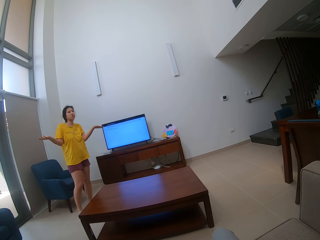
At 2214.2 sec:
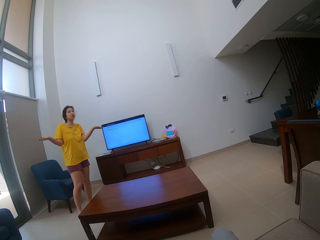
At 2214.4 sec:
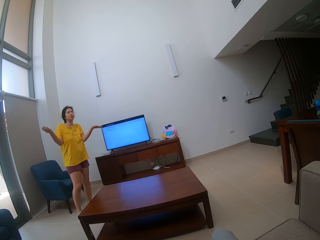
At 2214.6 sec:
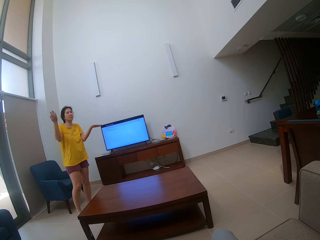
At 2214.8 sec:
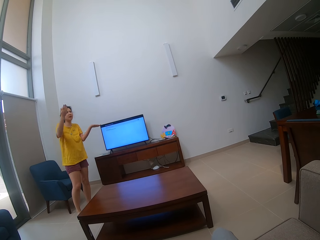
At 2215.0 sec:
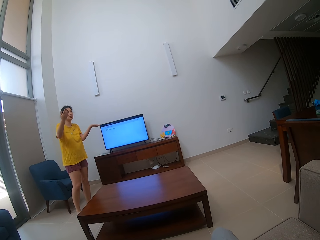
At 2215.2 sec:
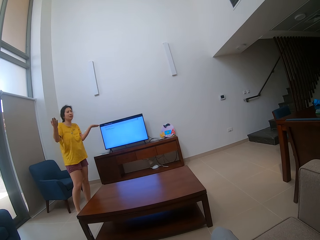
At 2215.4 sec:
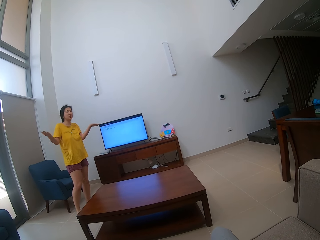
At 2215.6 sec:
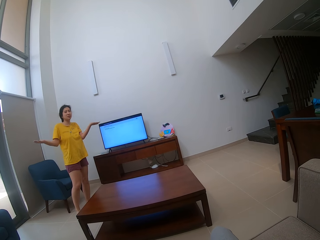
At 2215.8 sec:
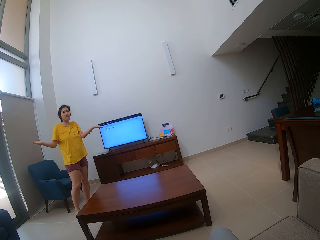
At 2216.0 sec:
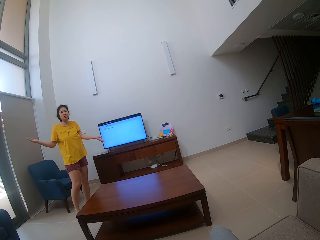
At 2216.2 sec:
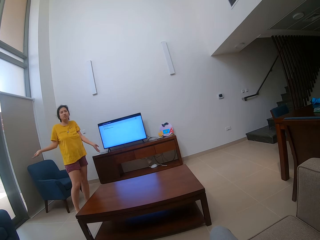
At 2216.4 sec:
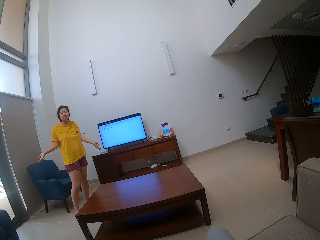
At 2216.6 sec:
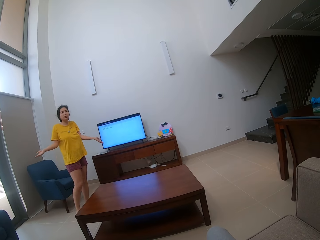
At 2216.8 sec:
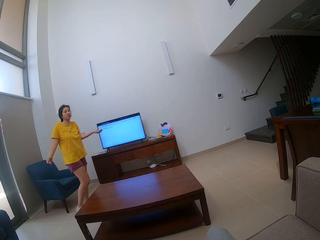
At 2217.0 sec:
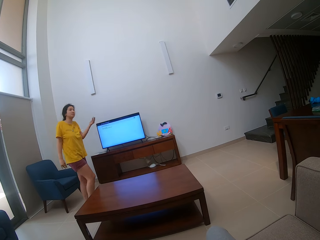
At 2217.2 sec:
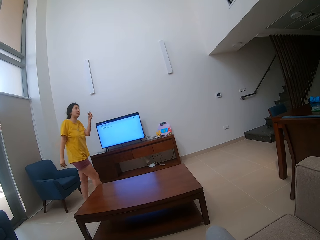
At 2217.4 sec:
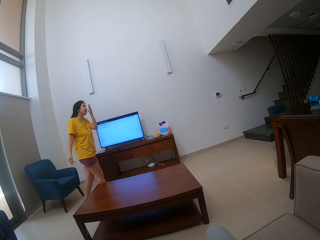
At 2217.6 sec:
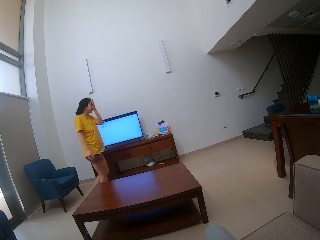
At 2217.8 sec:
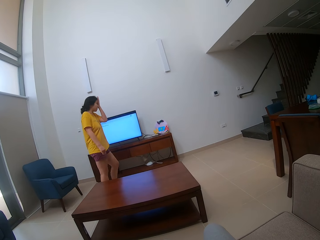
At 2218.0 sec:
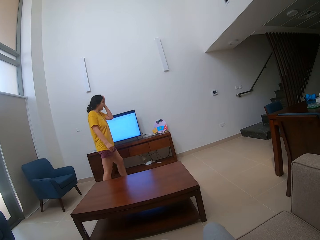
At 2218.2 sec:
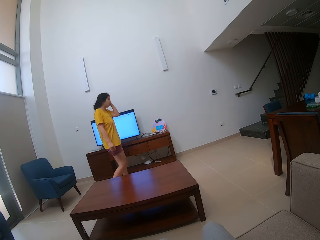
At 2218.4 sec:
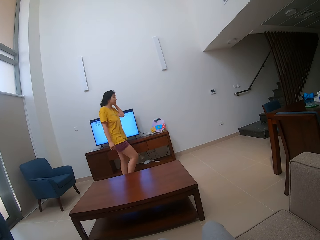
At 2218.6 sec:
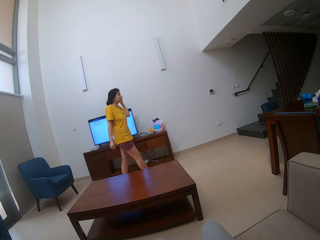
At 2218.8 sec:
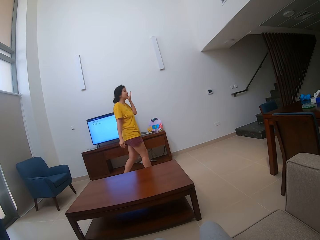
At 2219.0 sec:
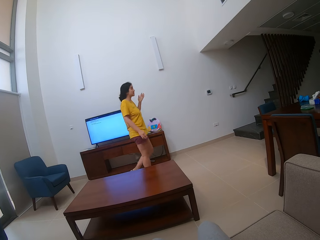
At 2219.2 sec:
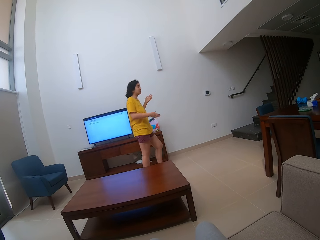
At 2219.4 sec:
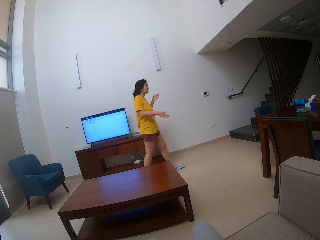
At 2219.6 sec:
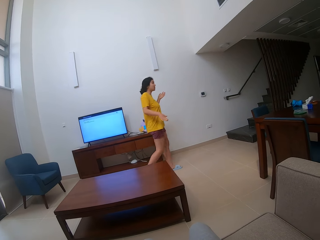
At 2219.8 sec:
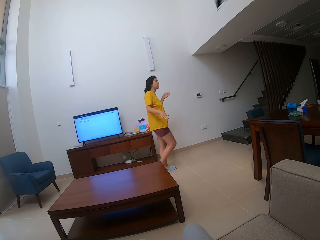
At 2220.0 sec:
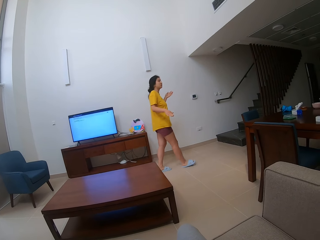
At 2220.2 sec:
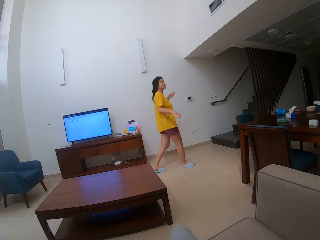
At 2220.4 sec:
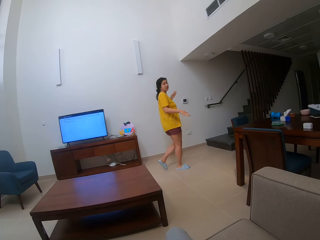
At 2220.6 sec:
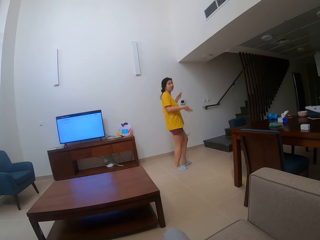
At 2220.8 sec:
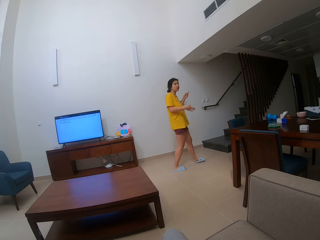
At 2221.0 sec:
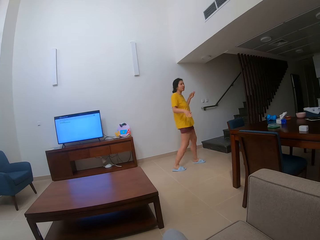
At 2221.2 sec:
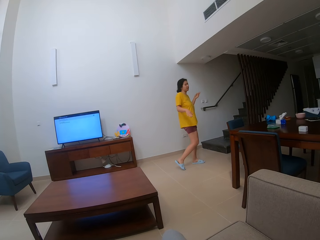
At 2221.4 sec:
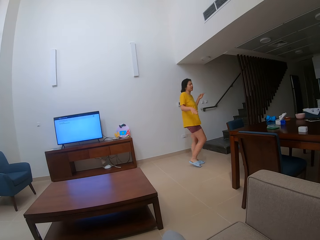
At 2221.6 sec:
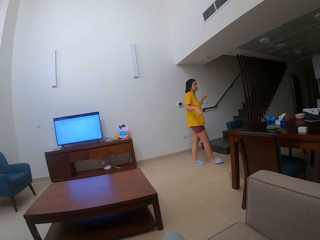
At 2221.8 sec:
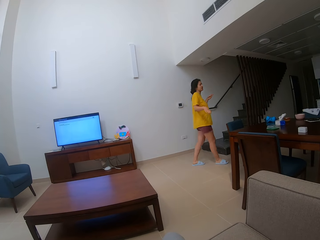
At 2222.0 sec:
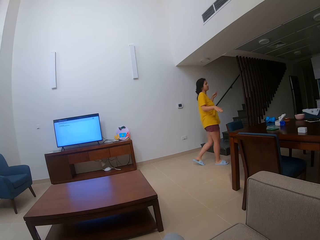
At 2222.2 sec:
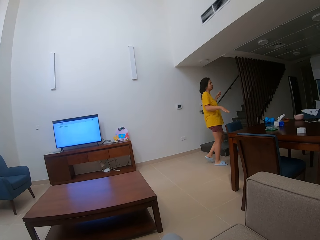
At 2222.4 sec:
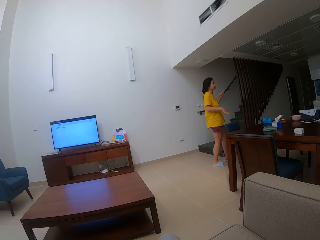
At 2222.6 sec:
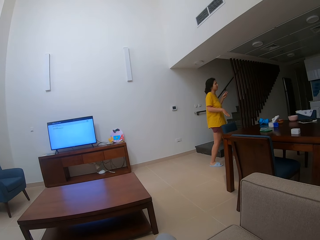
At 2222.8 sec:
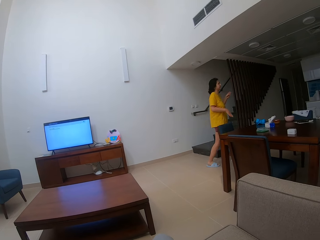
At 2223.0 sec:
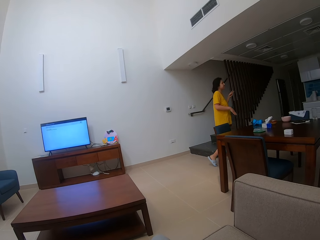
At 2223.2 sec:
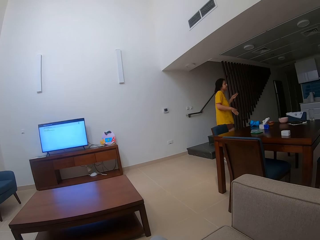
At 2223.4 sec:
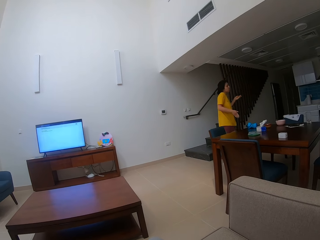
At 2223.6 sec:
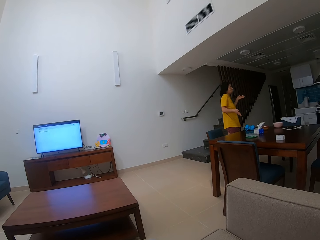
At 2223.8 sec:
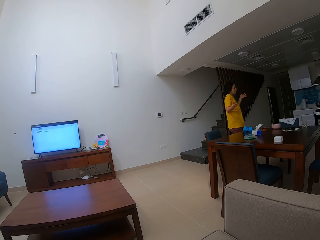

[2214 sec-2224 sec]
A person walks around the house.

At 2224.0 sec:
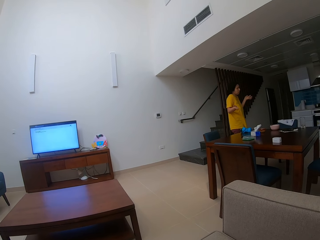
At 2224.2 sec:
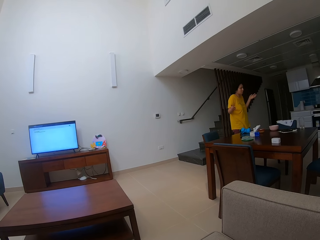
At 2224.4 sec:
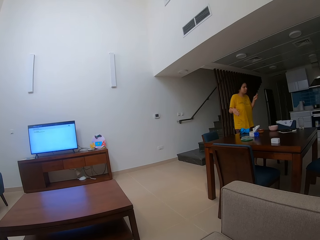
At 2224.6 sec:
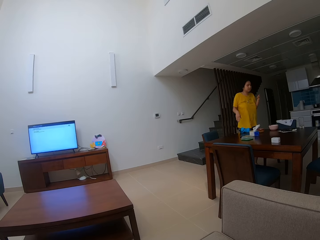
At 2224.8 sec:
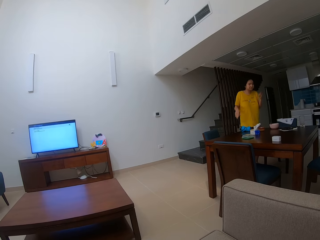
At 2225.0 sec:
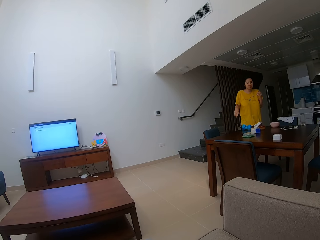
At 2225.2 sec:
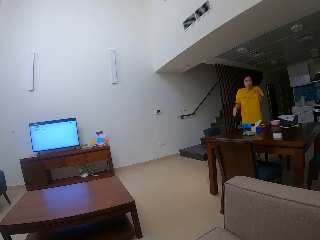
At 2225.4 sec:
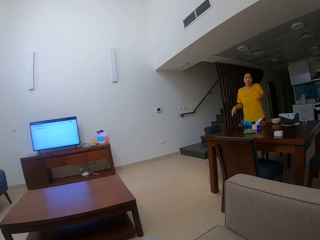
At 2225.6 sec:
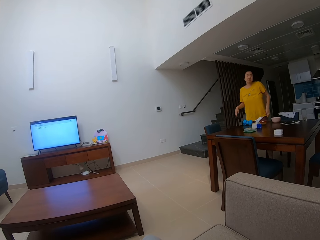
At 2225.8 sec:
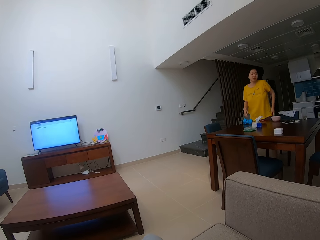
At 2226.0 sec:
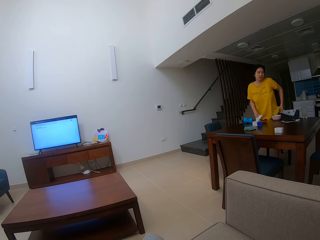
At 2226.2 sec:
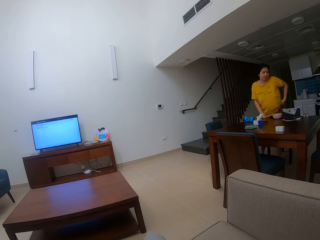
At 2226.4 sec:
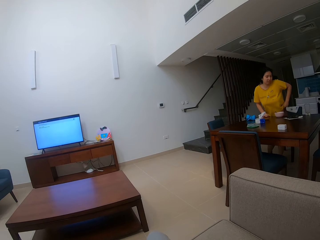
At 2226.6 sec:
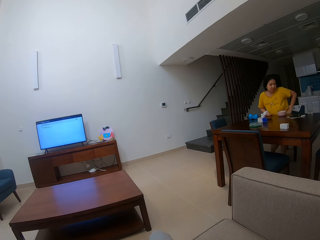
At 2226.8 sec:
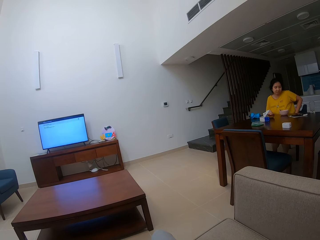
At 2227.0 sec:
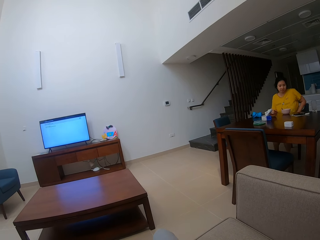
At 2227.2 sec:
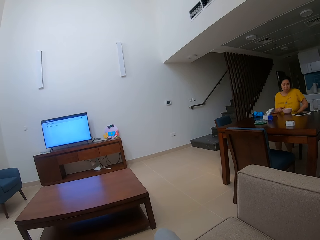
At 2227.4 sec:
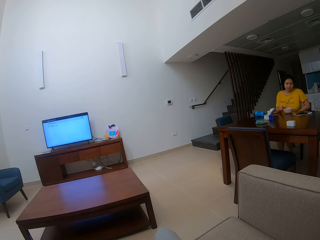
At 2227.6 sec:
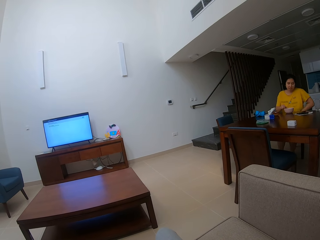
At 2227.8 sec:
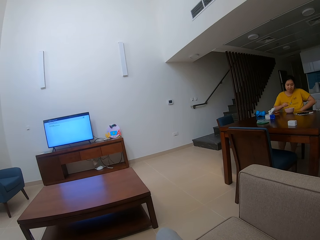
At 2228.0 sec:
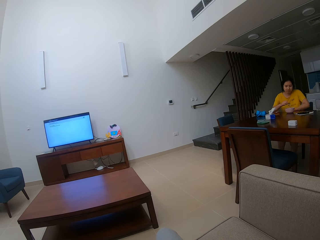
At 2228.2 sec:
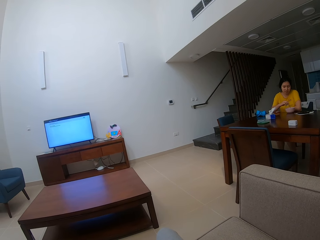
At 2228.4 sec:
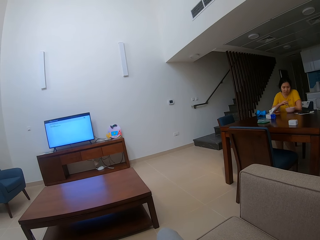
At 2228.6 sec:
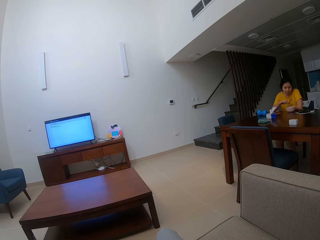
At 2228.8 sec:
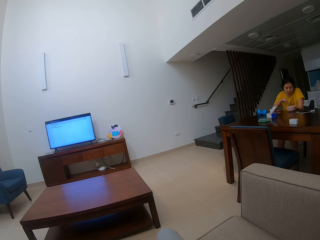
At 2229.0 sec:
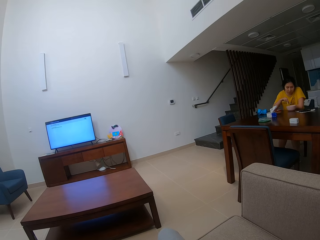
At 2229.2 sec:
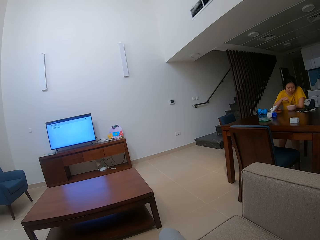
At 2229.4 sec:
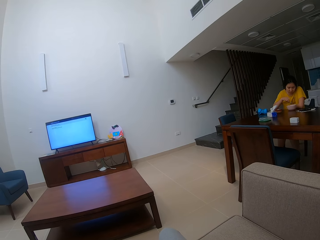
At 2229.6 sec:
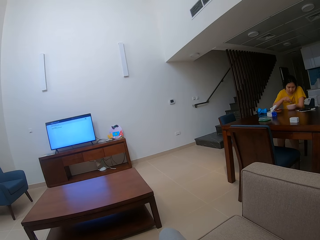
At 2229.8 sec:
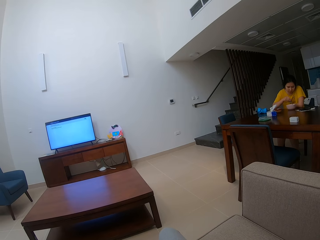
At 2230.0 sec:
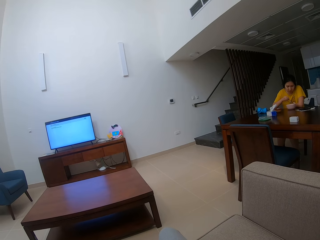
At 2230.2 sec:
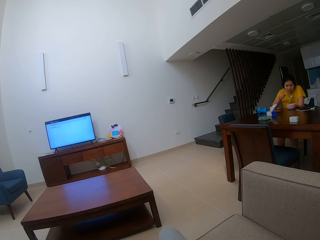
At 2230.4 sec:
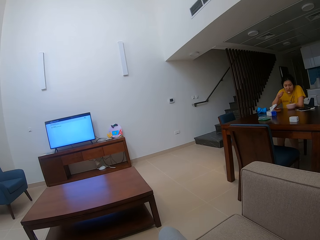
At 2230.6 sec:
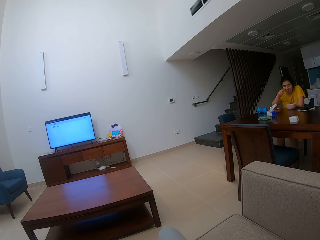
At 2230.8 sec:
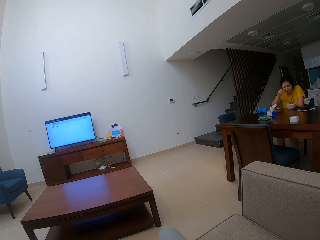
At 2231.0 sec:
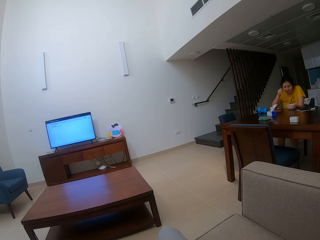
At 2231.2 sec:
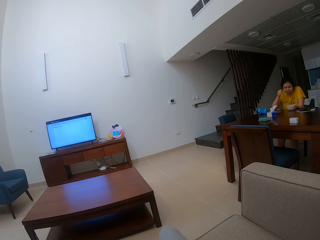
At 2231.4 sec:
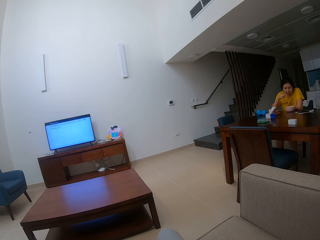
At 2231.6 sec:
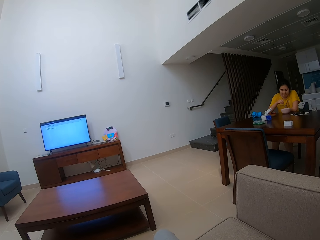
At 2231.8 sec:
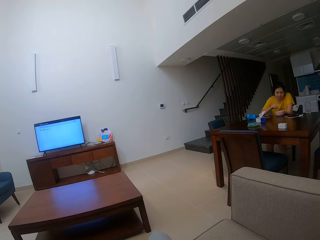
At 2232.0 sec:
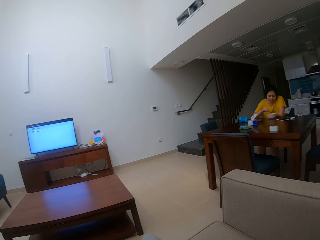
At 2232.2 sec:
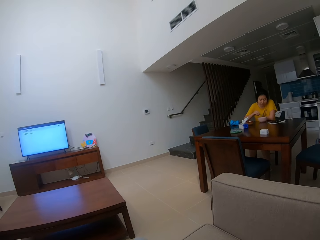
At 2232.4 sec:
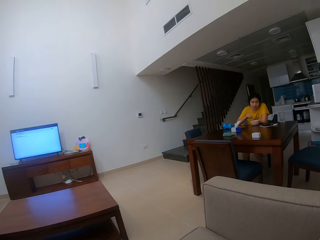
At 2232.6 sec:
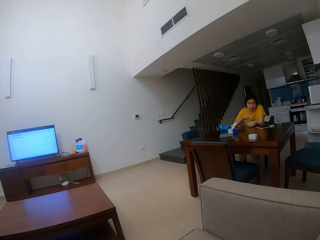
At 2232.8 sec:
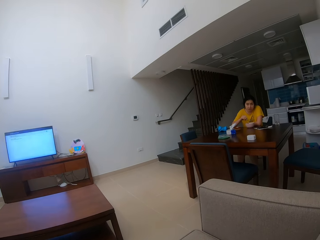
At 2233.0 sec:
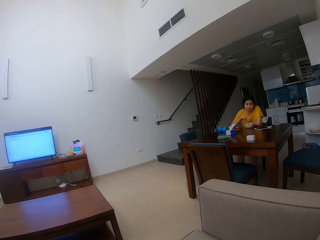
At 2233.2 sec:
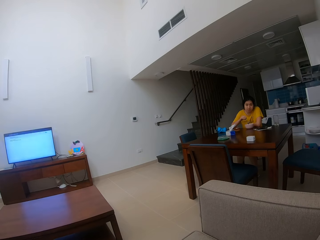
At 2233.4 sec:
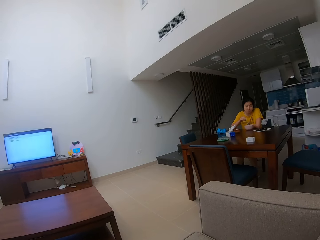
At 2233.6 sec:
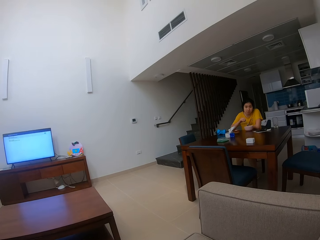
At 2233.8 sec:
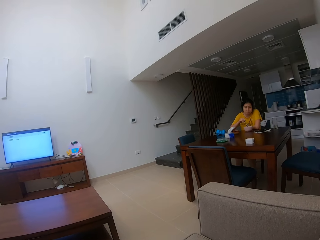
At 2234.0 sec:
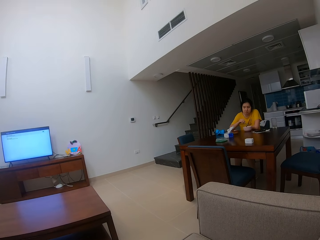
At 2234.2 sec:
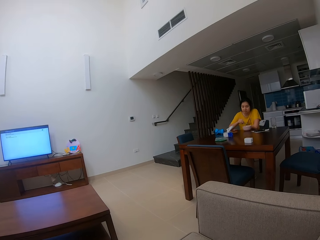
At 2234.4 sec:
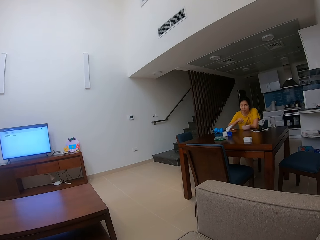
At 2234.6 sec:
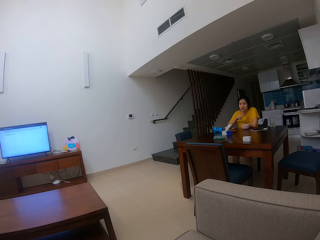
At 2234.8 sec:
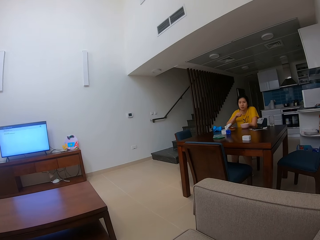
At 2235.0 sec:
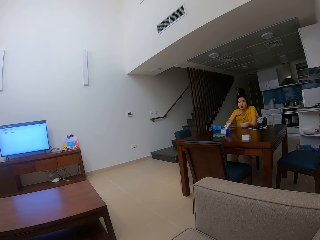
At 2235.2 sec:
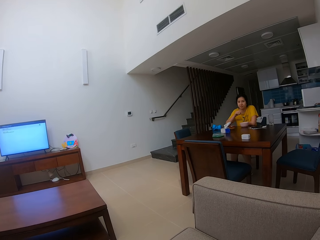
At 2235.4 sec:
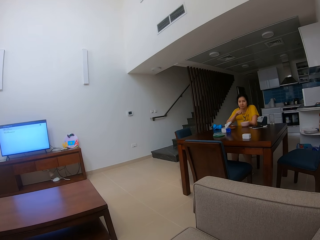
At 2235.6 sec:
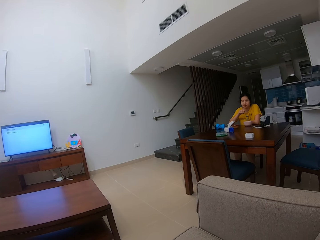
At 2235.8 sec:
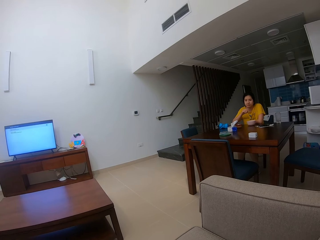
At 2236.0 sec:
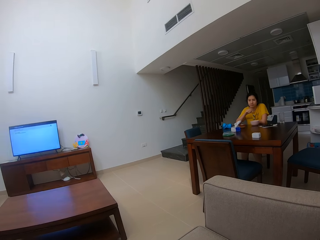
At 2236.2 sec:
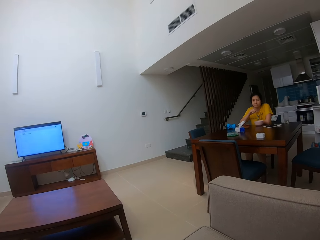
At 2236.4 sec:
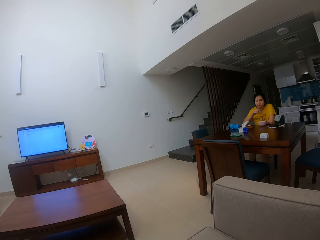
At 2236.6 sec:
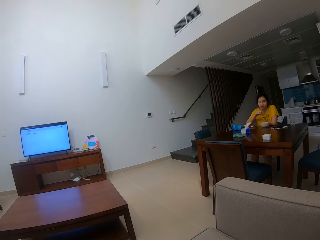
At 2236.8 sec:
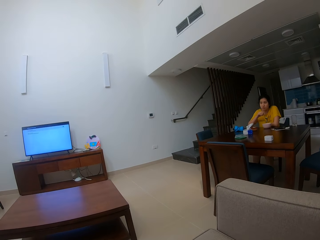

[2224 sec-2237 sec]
The person sits on a chair. The camera wearer stares at the person. The person eats the food with a spoon. The camera wearer stares at the person.
